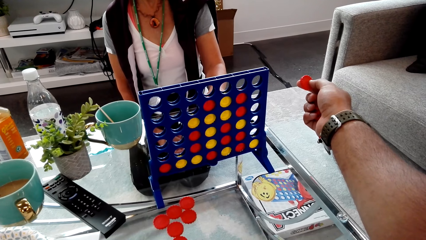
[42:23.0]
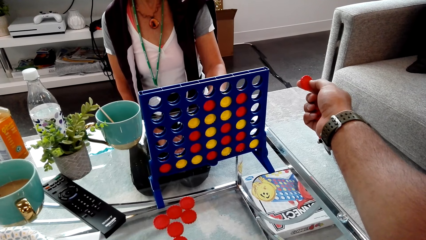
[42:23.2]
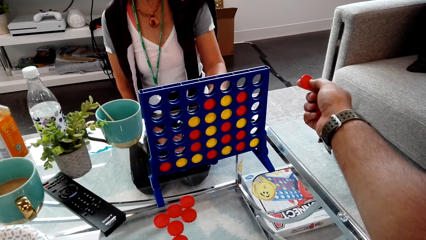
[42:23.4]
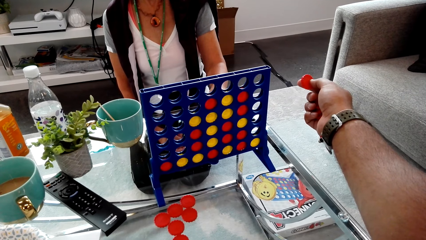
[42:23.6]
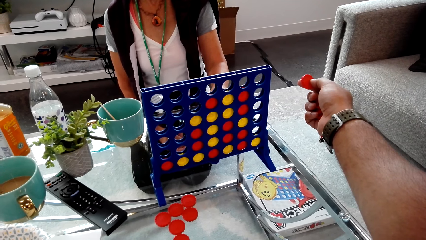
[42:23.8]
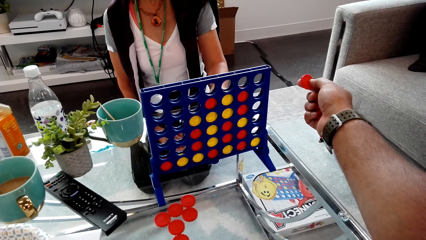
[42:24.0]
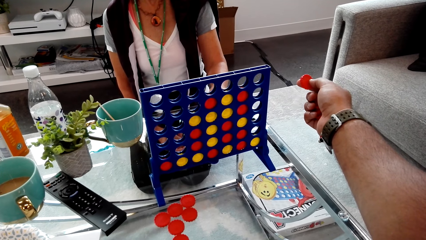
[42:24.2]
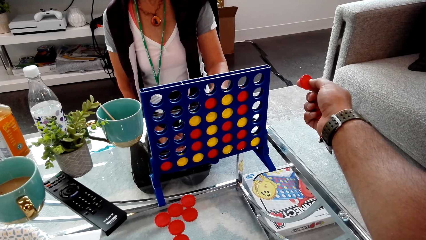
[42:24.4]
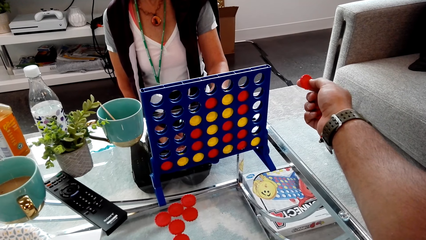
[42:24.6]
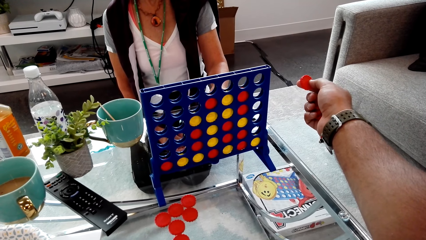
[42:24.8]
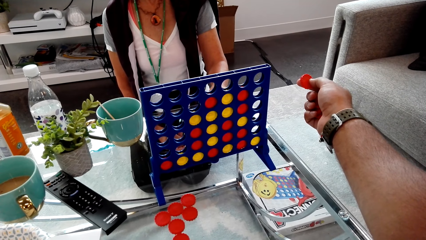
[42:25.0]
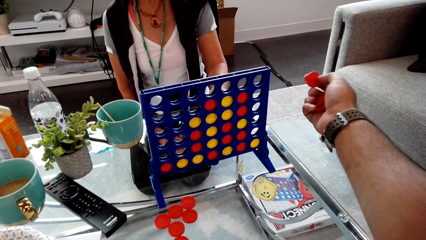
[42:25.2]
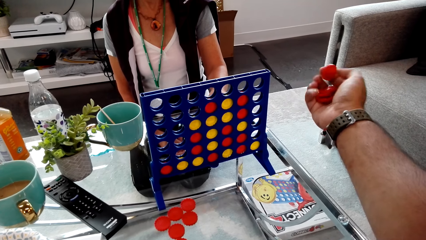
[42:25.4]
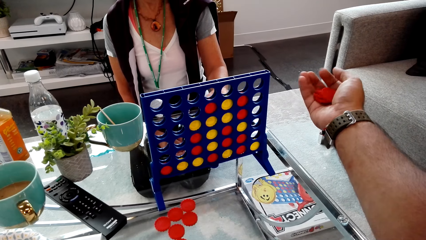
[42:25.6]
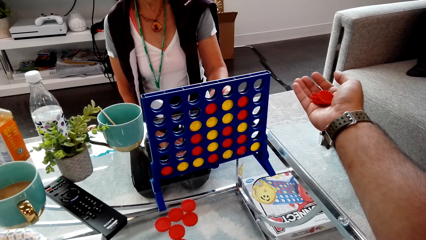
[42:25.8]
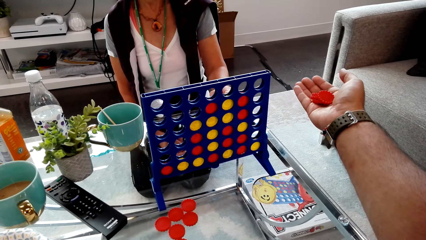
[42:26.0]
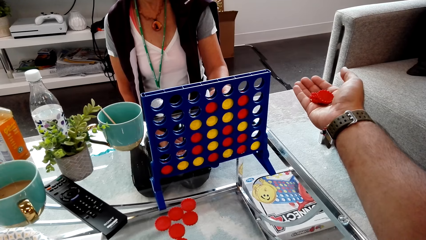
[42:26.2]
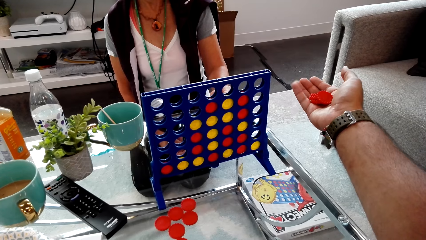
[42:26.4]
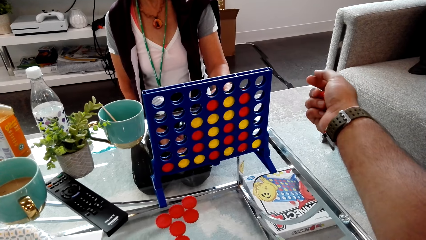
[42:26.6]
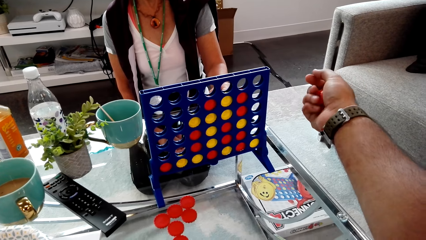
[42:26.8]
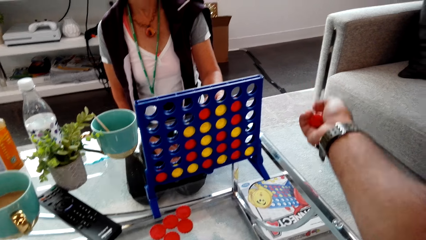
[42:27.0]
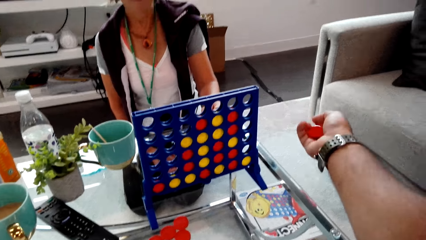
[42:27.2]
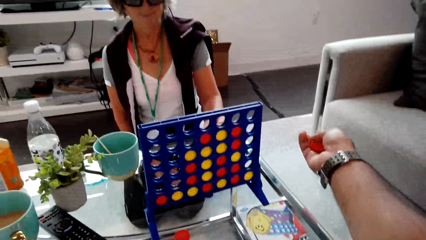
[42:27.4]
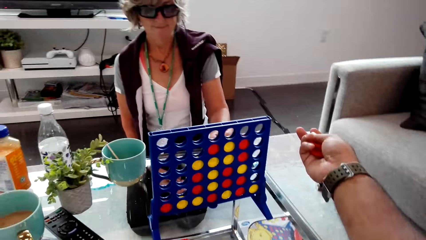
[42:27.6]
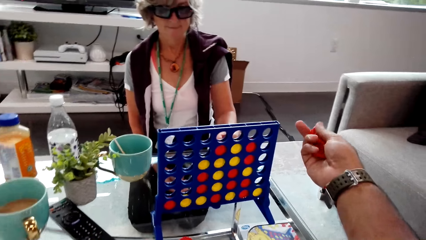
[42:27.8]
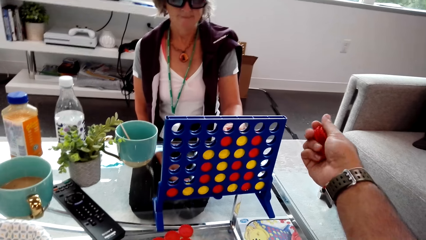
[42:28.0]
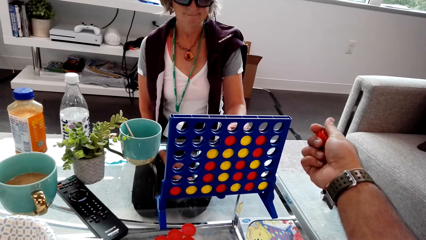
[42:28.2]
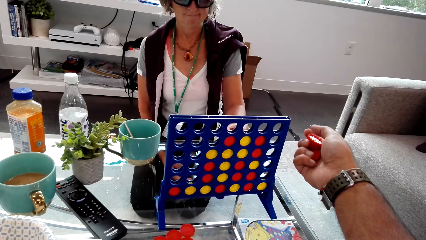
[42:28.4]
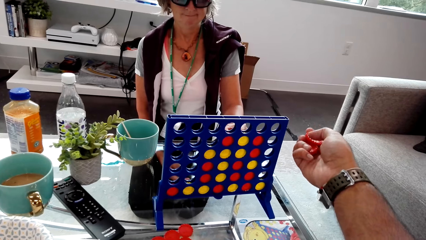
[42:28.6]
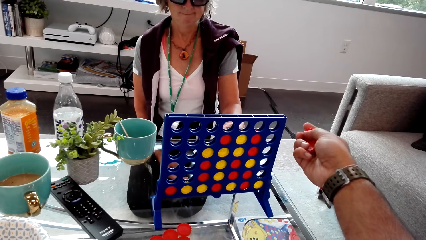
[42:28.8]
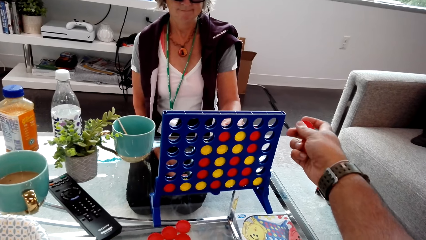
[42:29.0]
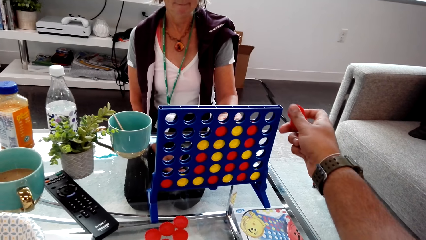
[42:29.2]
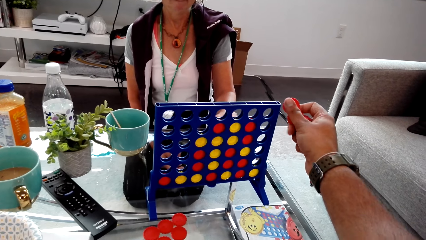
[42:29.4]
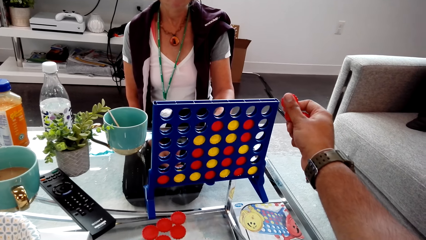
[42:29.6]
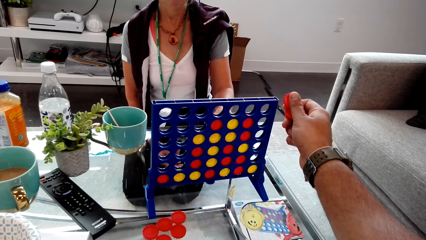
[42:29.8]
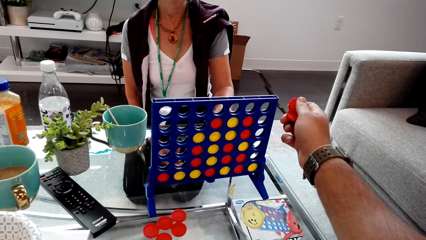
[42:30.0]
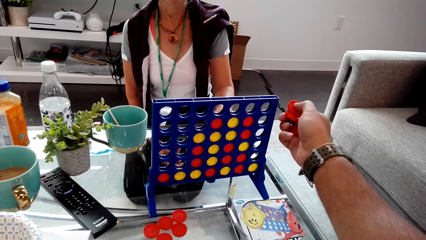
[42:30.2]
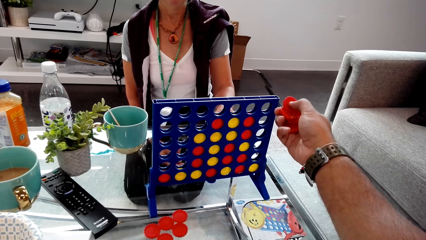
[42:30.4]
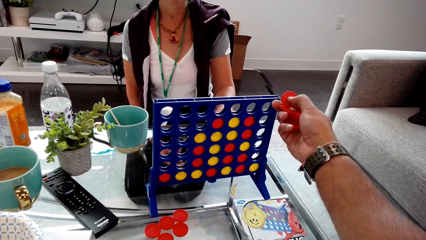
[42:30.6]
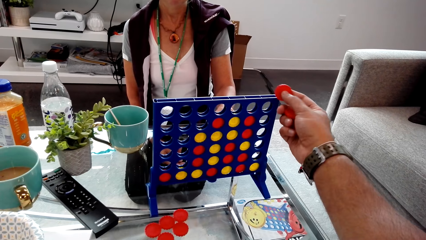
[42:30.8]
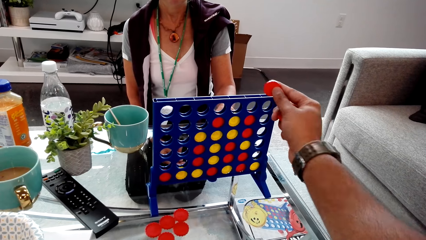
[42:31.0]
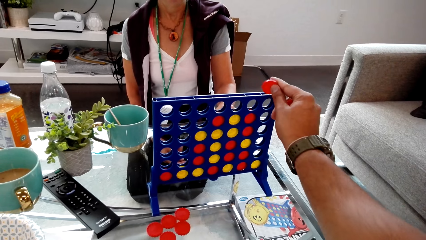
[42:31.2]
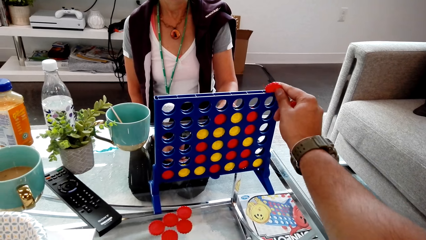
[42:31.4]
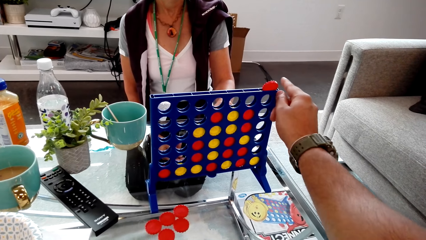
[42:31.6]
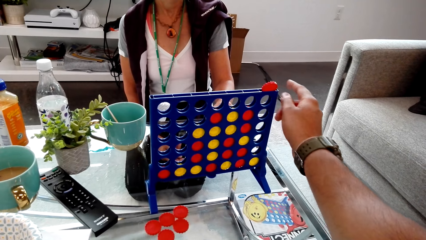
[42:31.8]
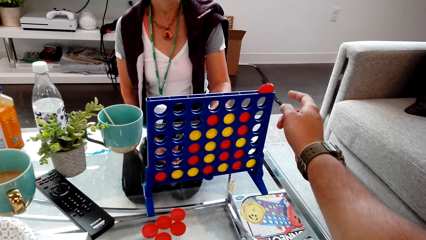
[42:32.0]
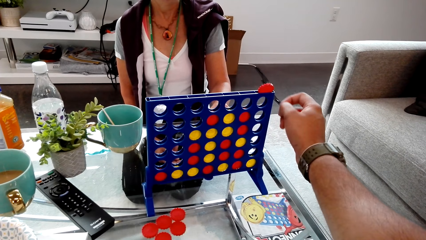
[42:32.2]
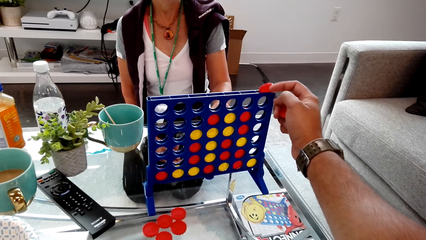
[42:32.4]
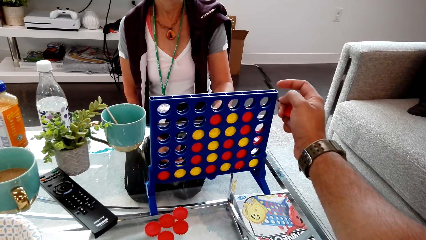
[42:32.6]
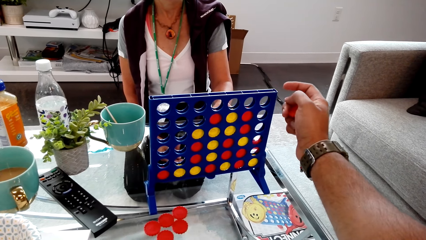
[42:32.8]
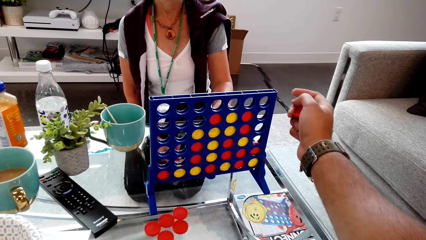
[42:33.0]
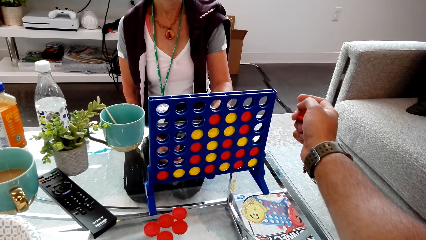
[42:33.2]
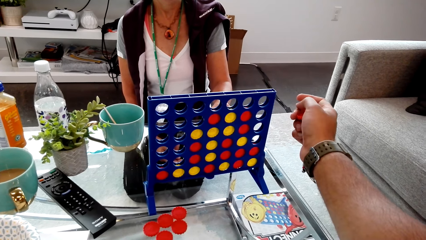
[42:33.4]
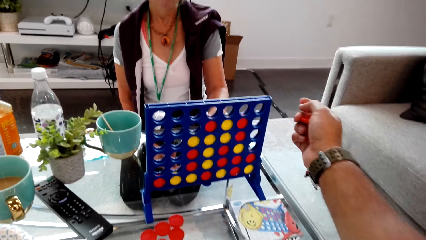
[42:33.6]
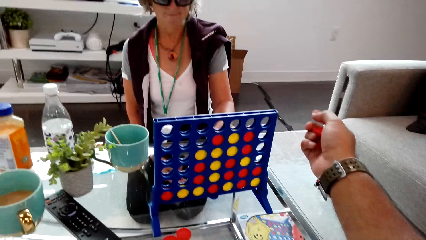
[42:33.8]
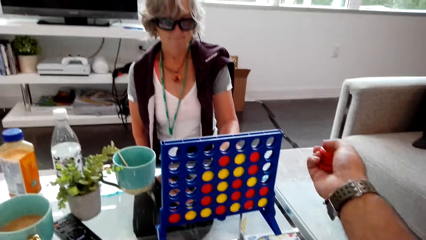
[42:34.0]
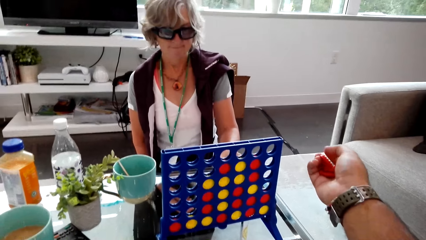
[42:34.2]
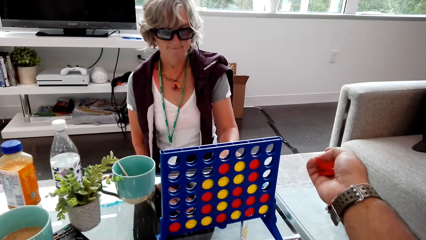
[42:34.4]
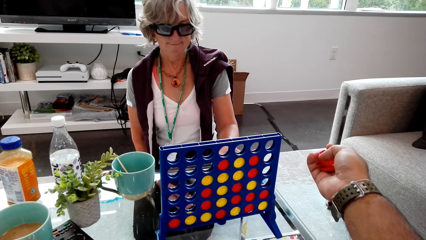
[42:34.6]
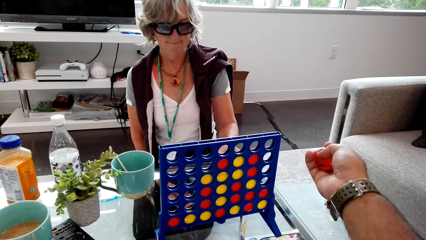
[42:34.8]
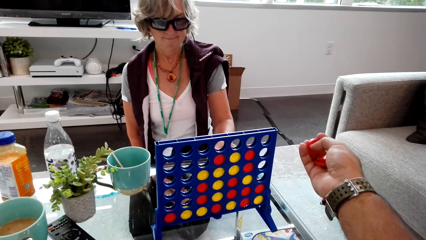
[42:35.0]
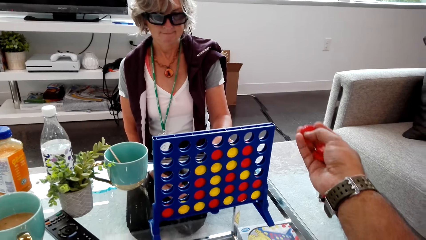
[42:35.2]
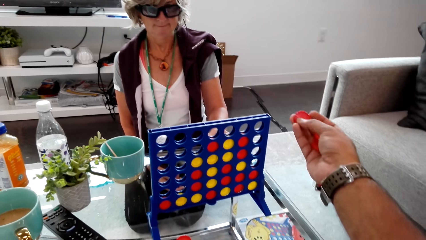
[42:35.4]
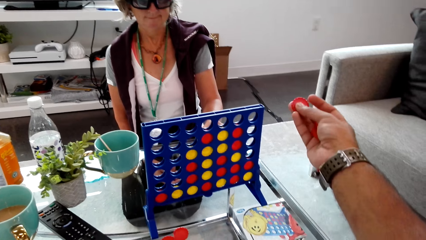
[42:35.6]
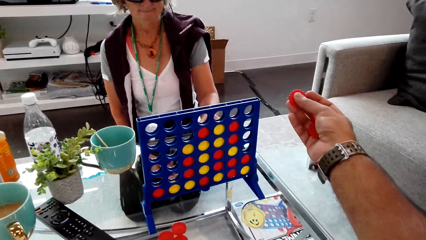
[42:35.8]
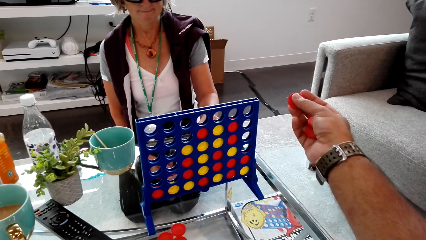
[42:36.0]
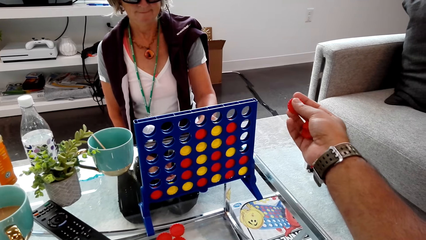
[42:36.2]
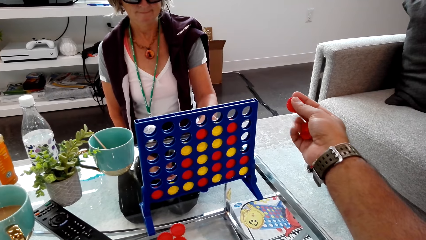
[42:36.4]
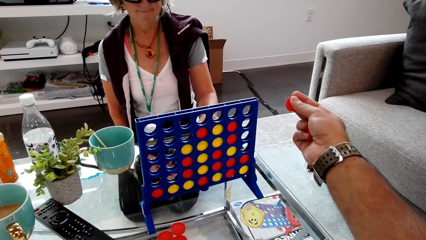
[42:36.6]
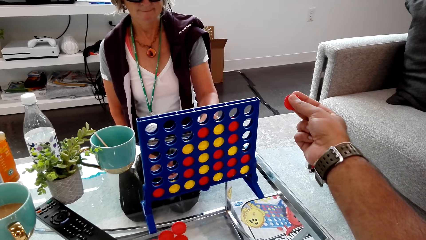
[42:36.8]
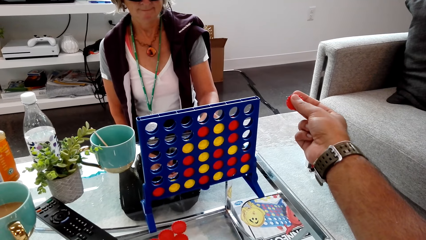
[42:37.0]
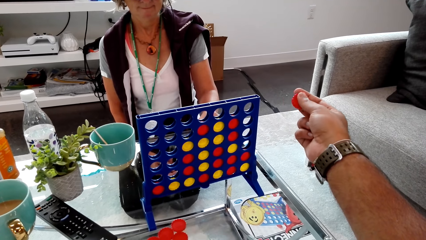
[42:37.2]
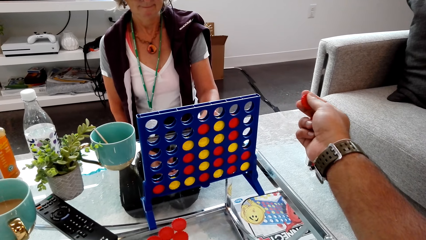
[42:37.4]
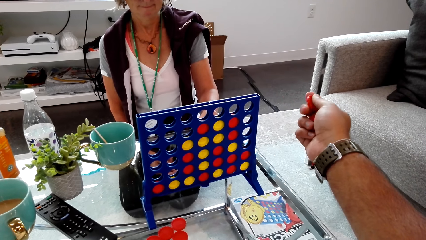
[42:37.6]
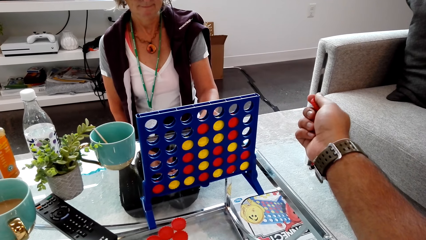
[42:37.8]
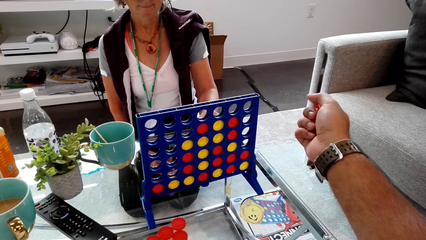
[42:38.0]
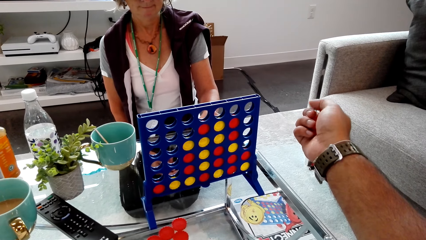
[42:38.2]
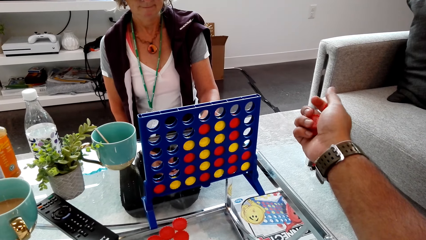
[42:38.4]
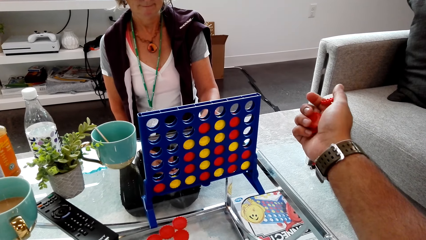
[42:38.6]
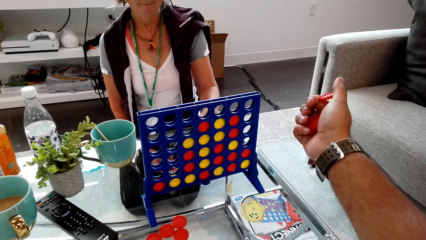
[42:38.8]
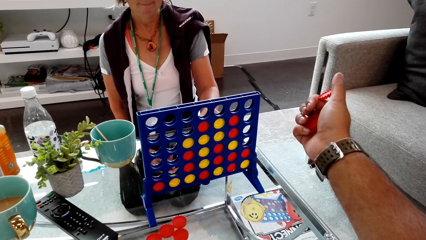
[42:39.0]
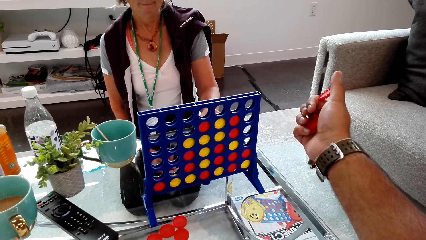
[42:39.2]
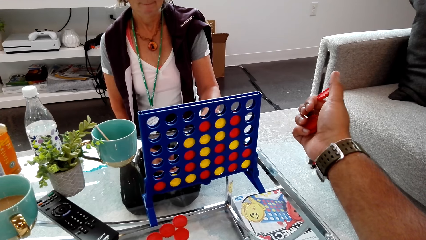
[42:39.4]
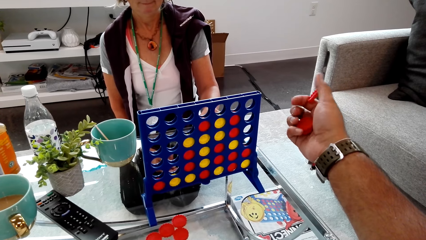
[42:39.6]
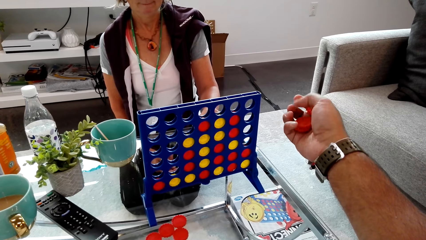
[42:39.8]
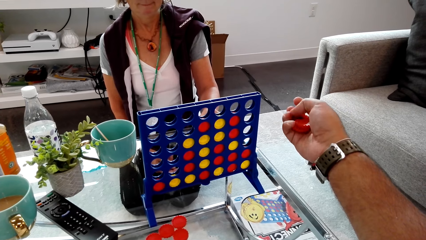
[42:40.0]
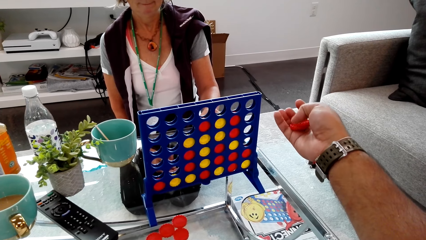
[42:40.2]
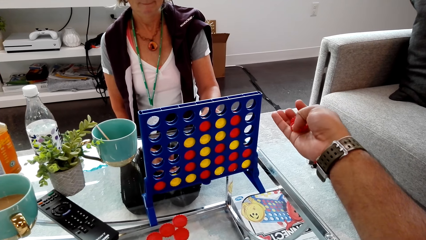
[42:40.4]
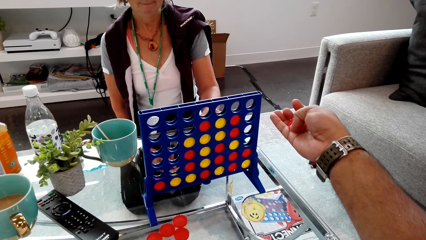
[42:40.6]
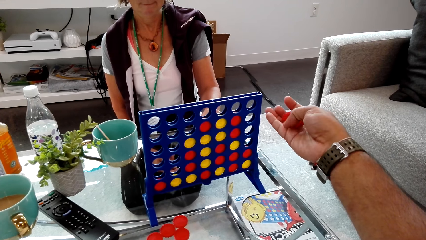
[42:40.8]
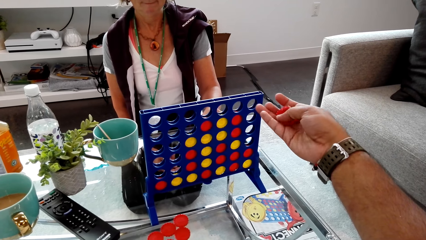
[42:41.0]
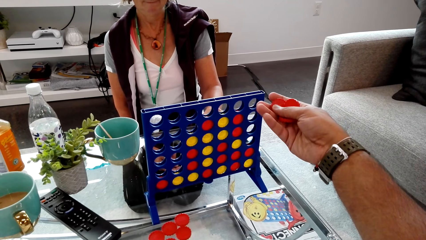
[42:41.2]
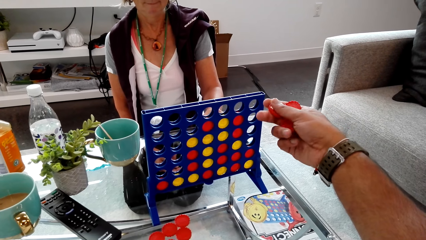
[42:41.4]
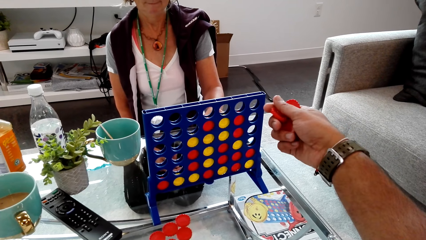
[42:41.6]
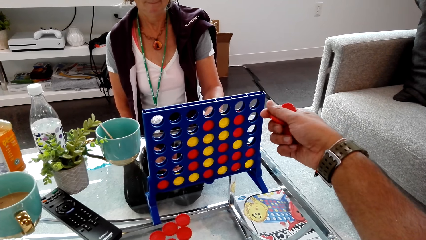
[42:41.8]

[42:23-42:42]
The camera wearer shuffles the chips on the hand. They put the chip or disc in the connect four or grid. They drop the disc into the grid. They shuffle the chips on the hand.
